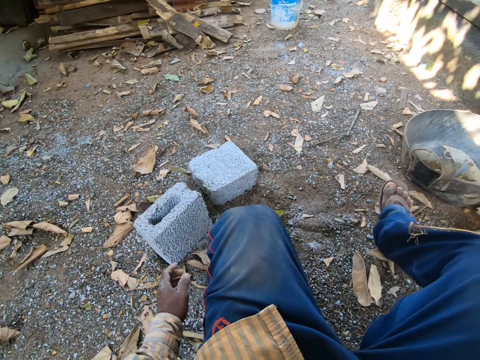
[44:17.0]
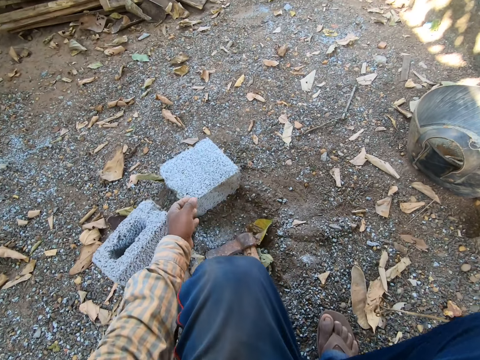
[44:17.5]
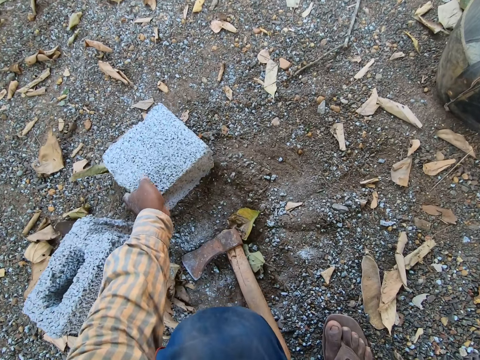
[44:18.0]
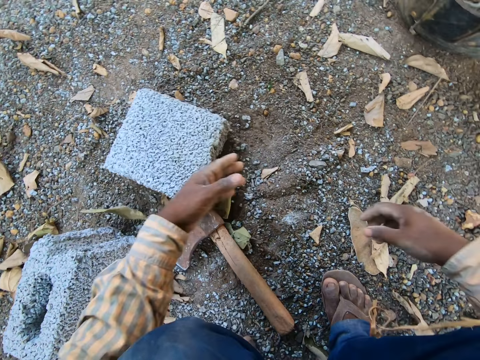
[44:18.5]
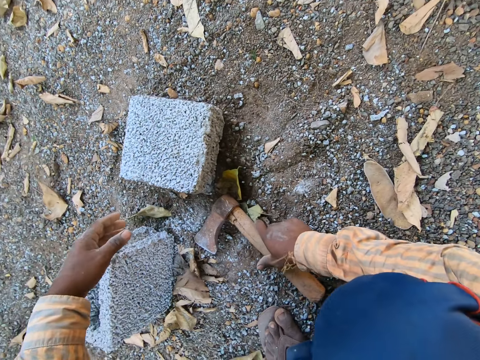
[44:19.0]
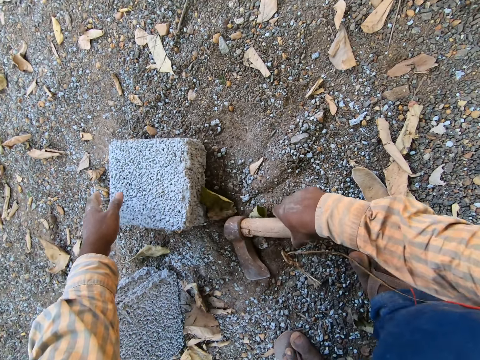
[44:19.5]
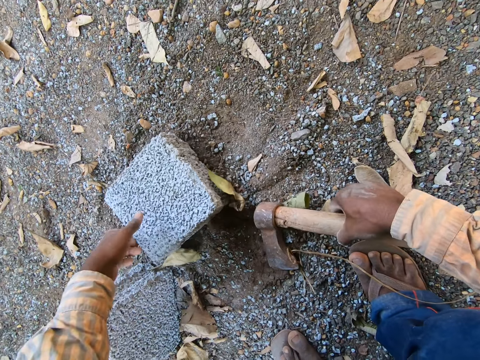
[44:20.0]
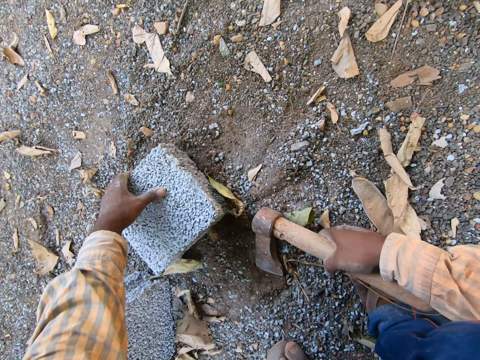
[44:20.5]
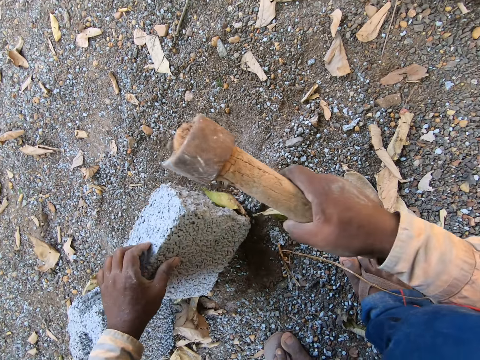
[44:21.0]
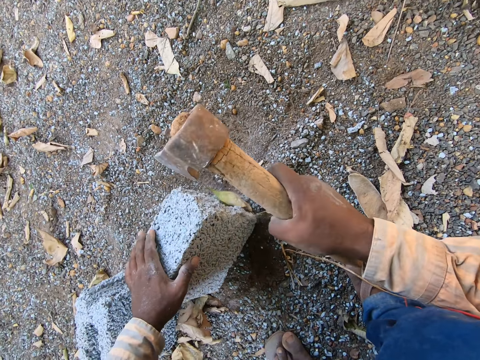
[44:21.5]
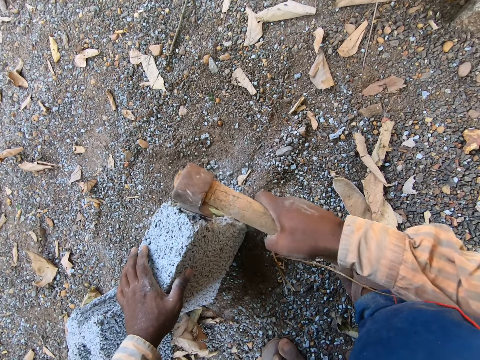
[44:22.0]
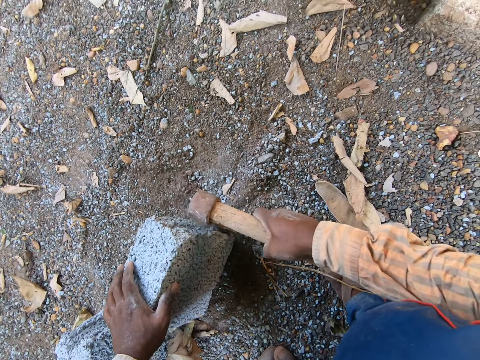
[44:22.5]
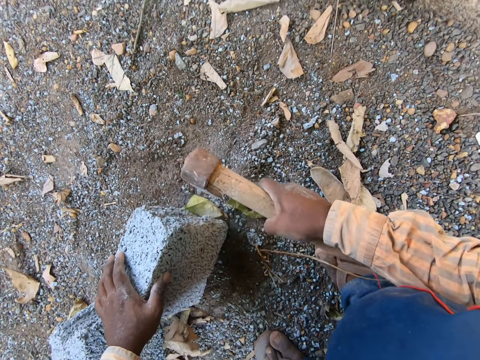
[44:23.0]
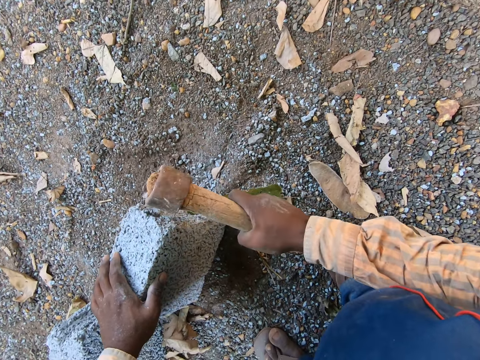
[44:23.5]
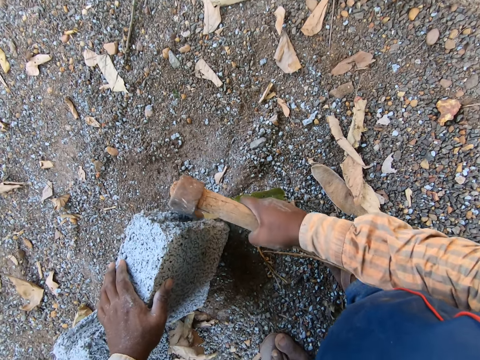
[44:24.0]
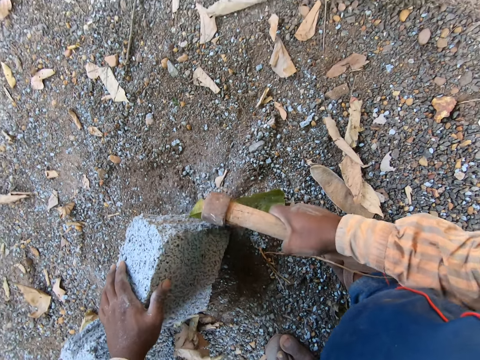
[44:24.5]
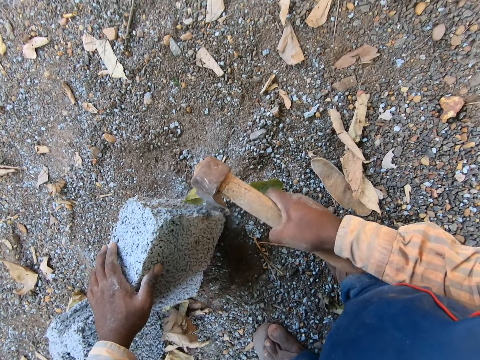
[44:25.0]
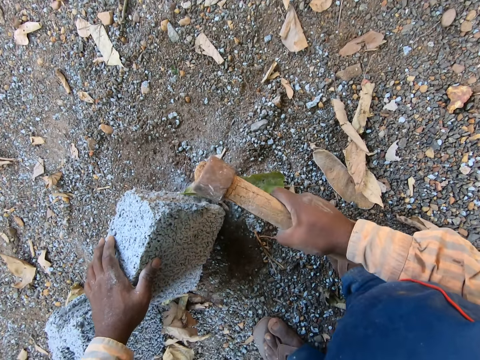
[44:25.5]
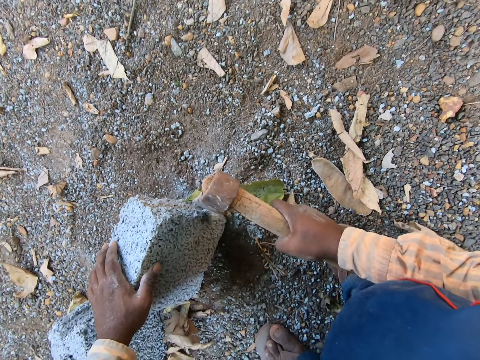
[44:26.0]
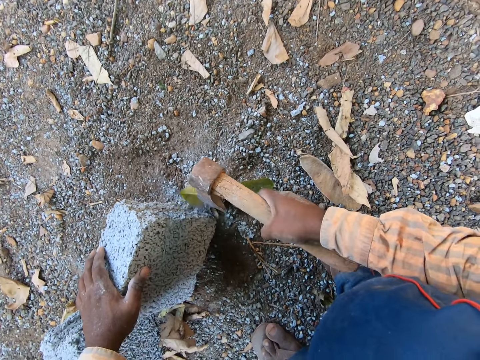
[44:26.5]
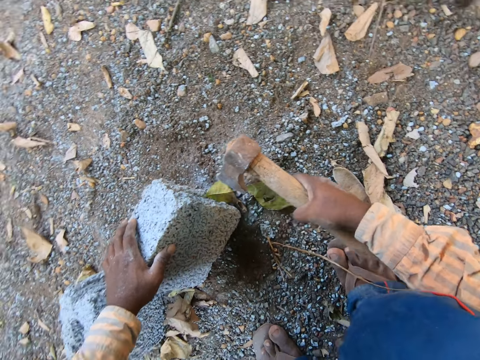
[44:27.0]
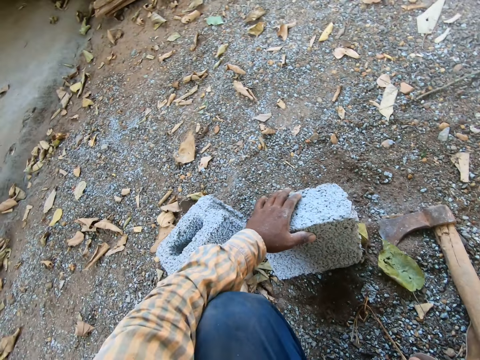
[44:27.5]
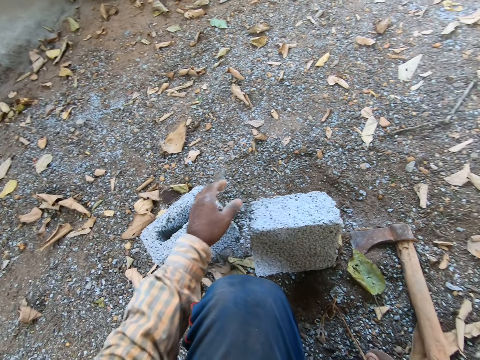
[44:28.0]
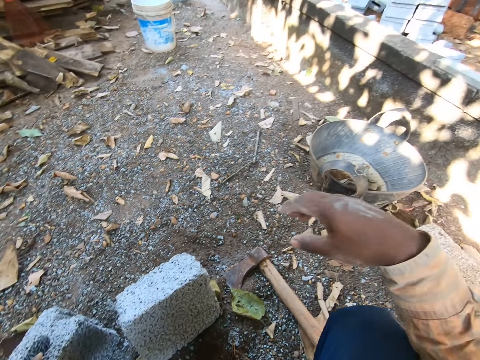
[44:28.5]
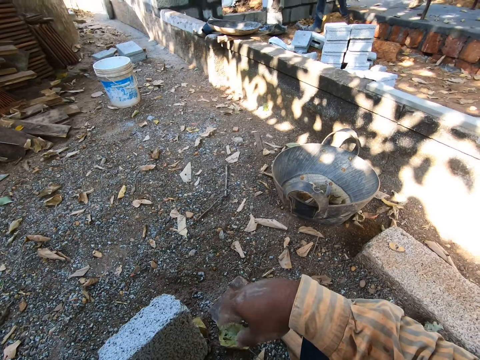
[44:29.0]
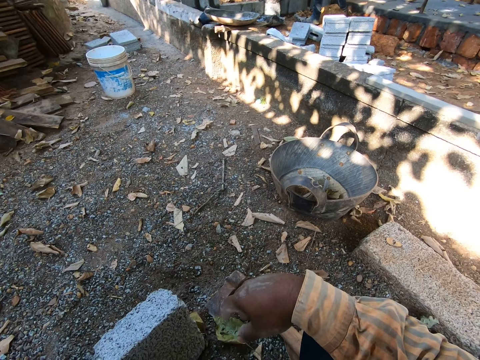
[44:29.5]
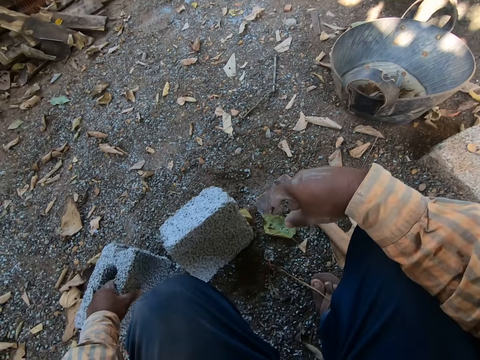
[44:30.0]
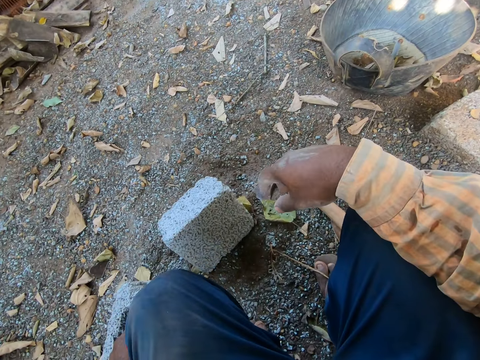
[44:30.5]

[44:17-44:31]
The camera wearer smoothens the edge of a half of the concrete block with the axe in his right hand. He drops the axe in his right hand on the ground.

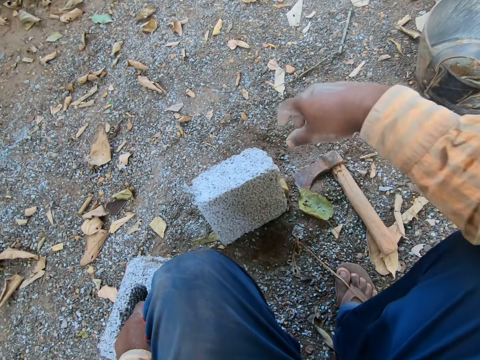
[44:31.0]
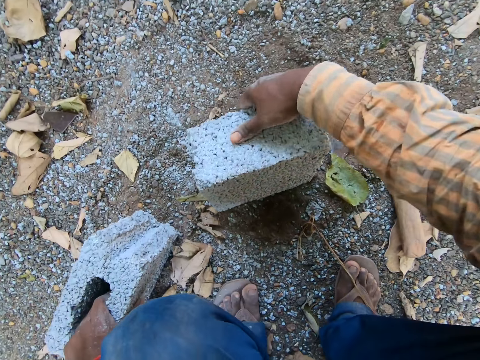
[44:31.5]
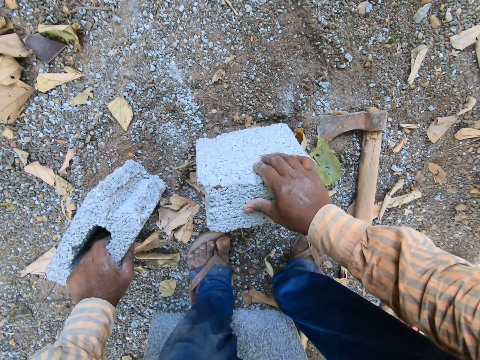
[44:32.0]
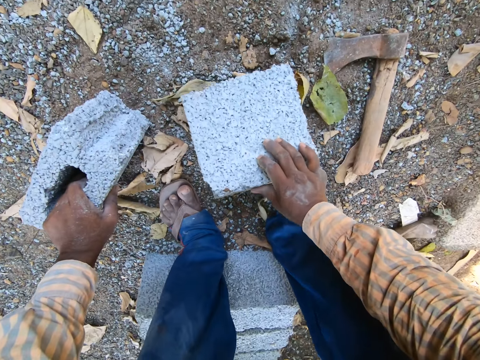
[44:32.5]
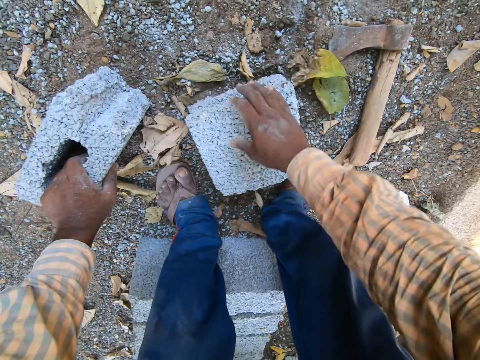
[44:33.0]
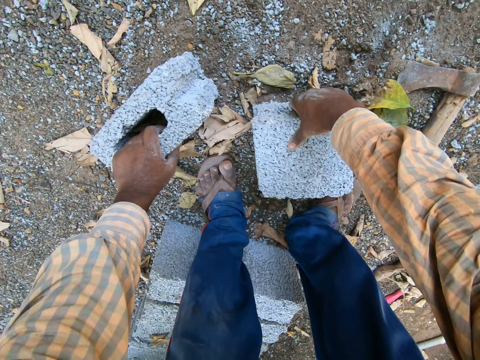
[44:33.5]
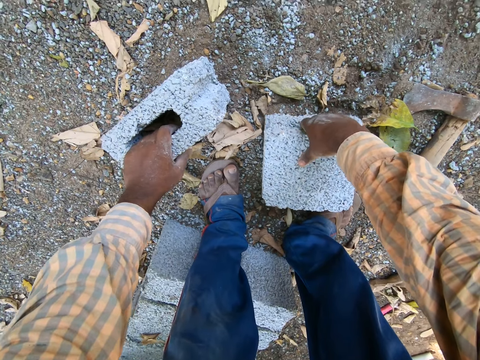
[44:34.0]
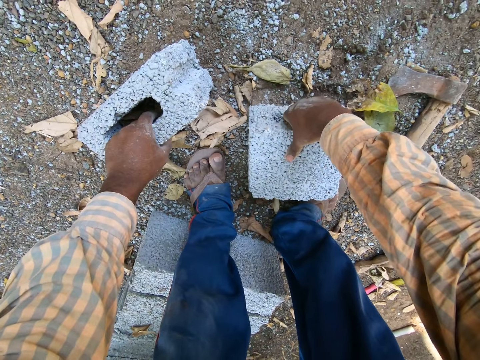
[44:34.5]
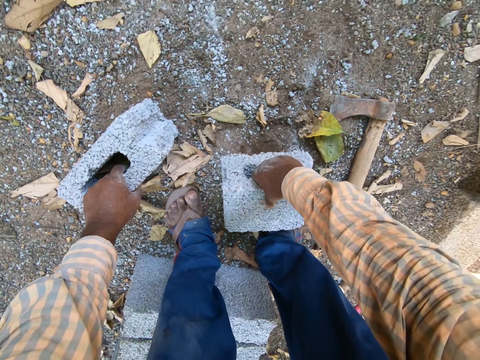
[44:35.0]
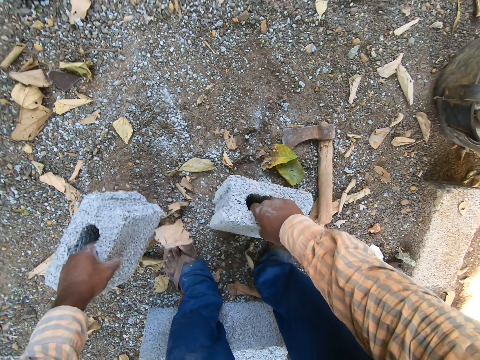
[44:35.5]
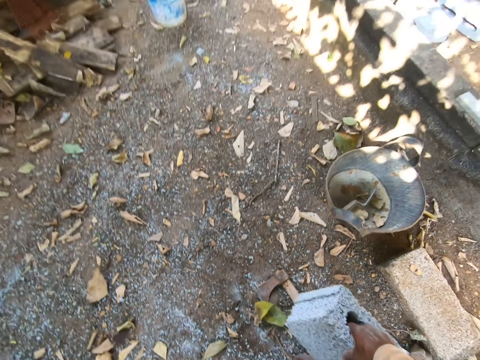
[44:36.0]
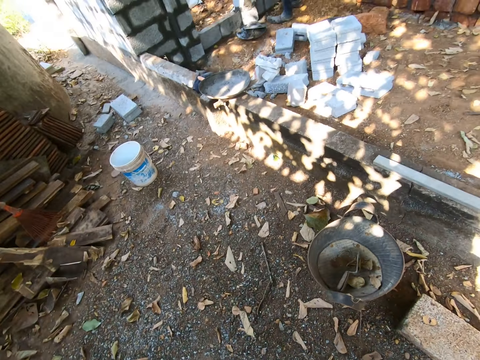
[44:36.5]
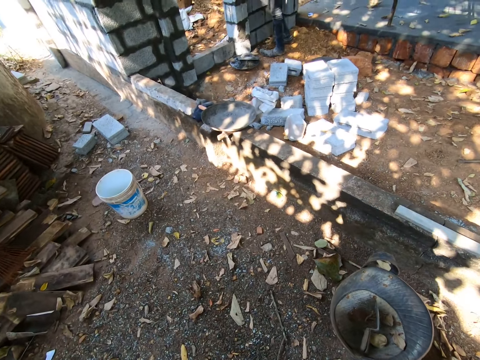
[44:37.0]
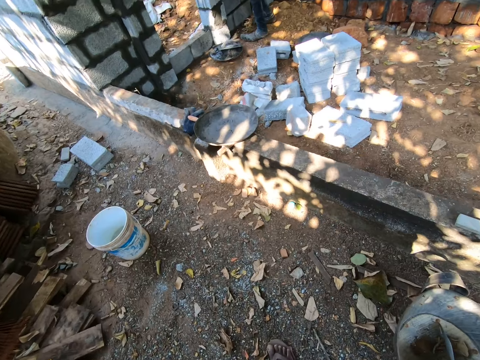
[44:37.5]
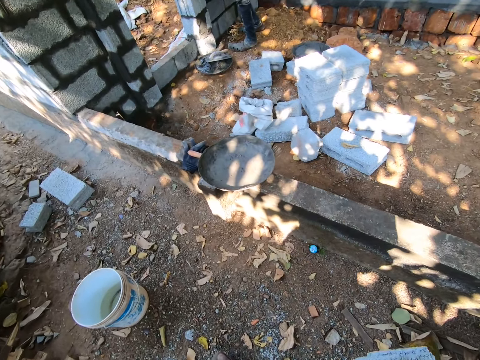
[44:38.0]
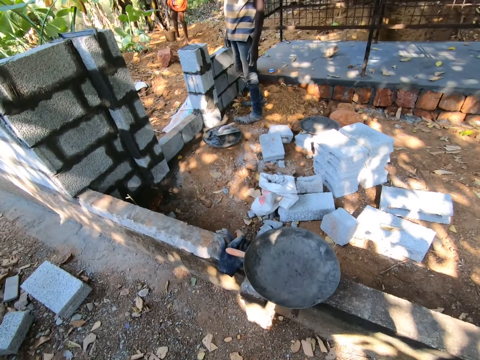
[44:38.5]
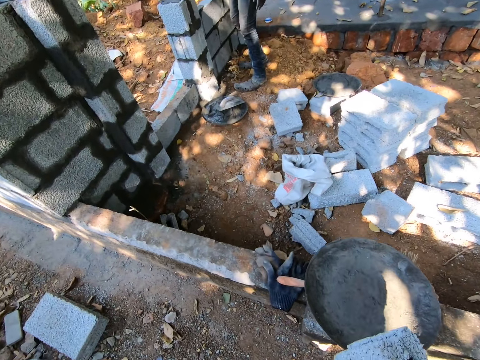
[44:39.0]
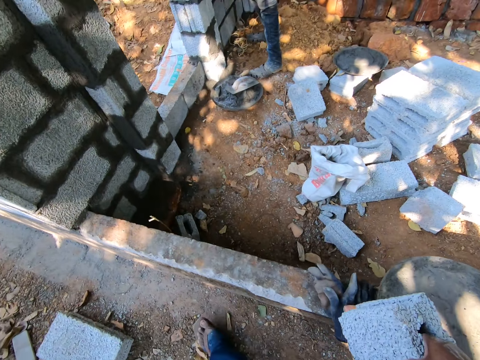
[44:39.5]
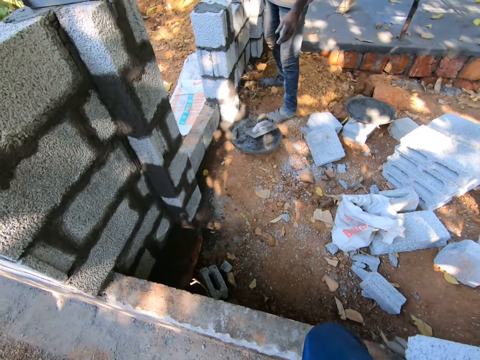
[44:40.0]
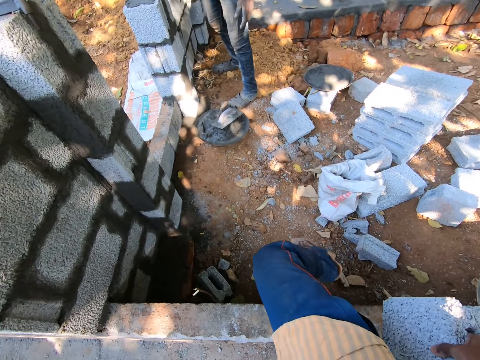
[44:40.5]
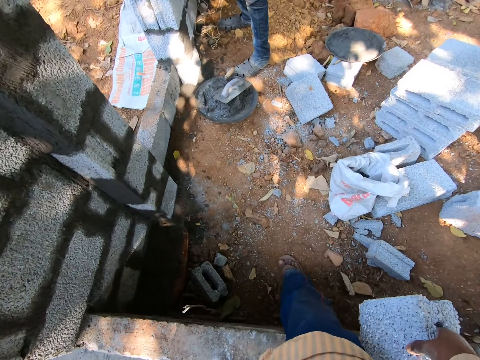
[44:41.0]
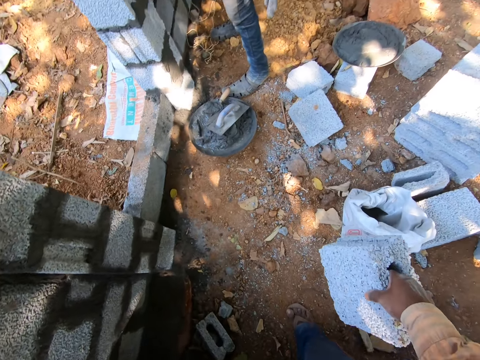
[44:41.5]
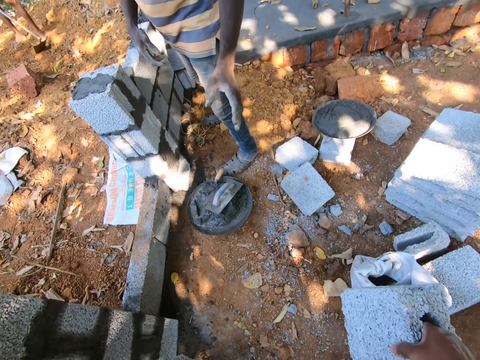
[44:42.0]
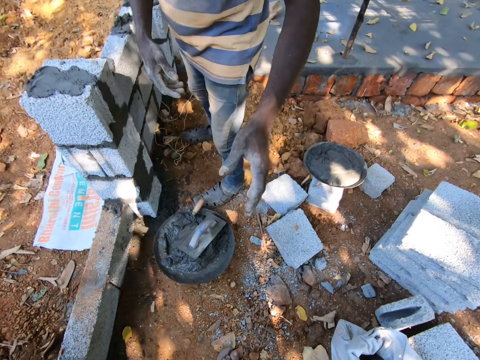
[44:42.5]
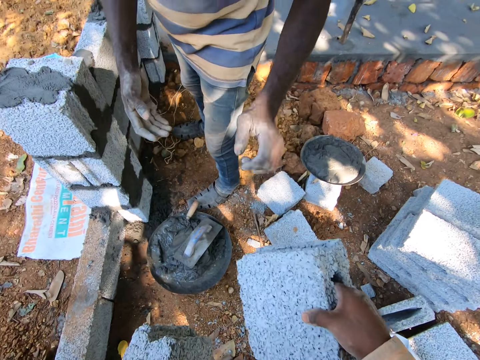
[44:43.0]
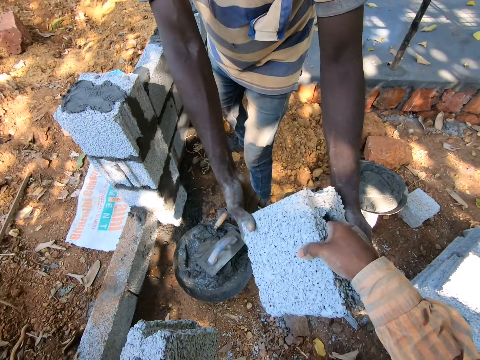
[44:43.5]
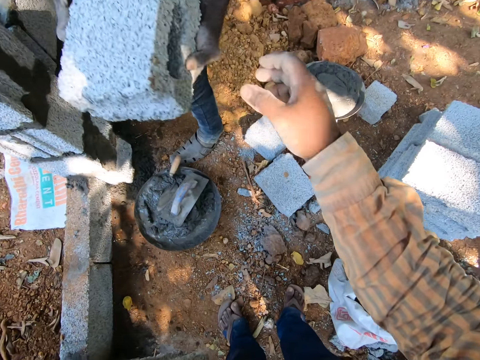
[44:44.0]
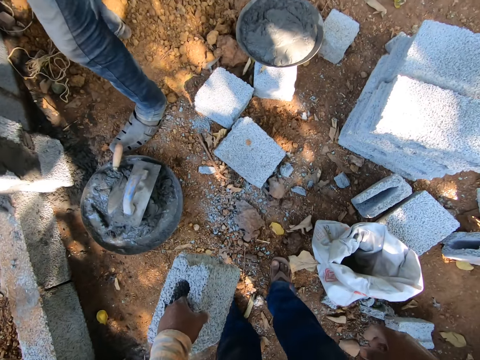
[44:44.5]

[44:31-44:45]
The camera wearer lifts the brick with his hands. He carries the halves of the concrete block in both hands. He interacts with a man. He gives the half of the concrete block in his right hand to the man.
